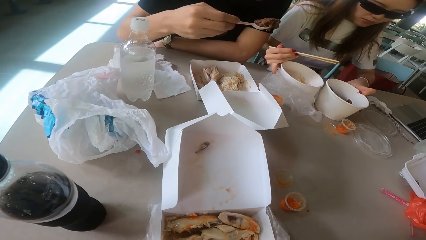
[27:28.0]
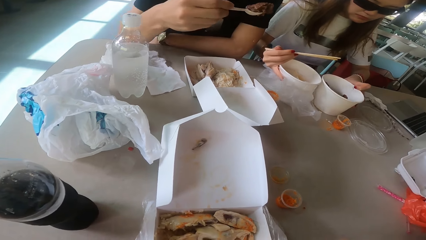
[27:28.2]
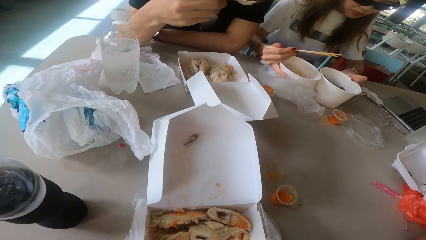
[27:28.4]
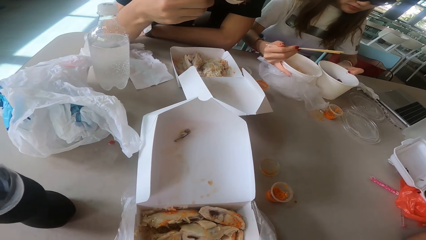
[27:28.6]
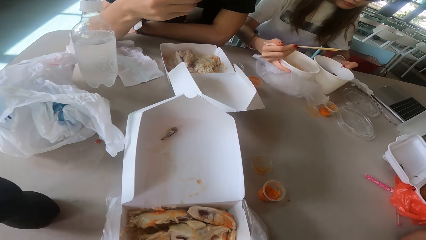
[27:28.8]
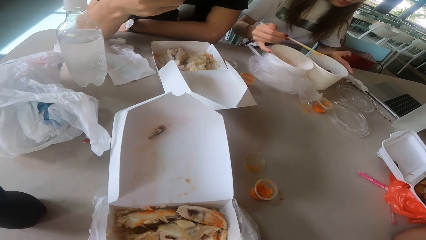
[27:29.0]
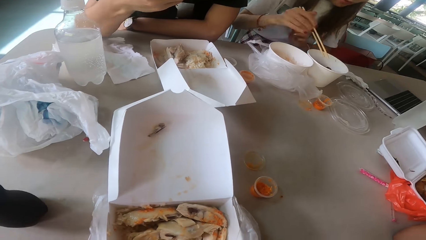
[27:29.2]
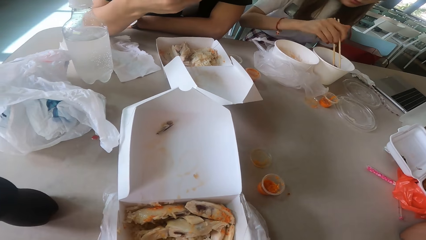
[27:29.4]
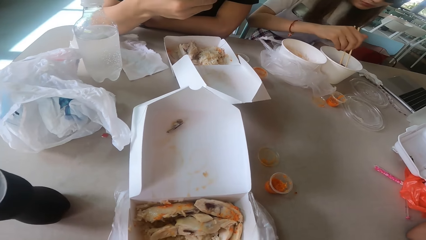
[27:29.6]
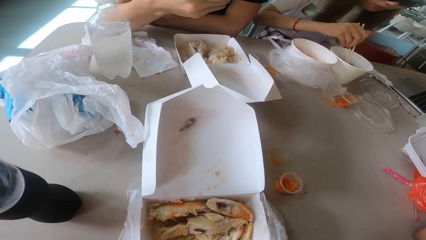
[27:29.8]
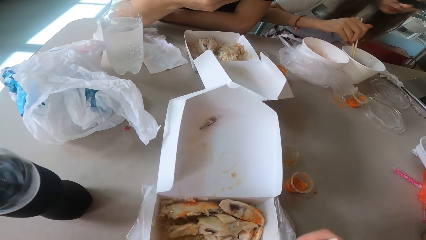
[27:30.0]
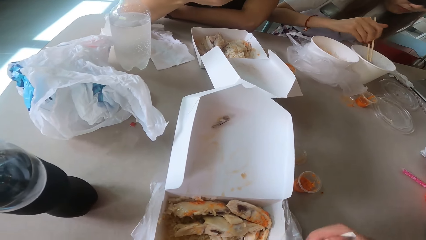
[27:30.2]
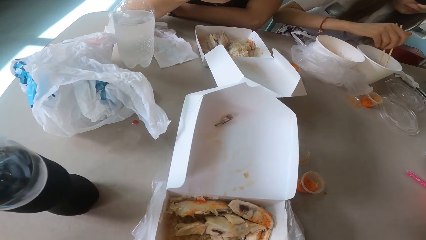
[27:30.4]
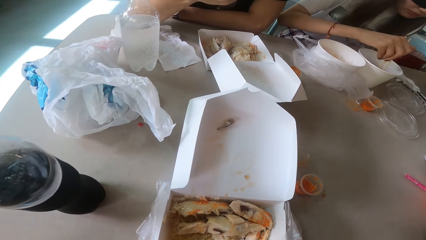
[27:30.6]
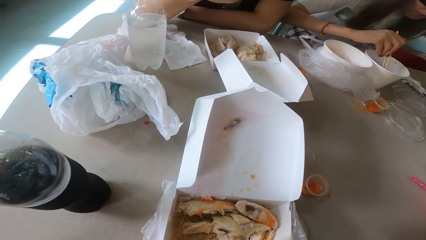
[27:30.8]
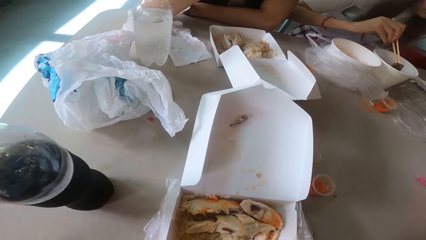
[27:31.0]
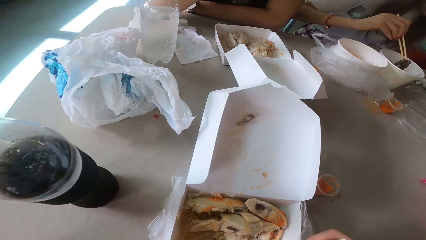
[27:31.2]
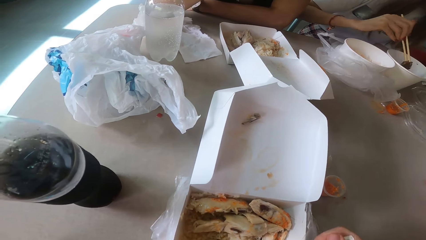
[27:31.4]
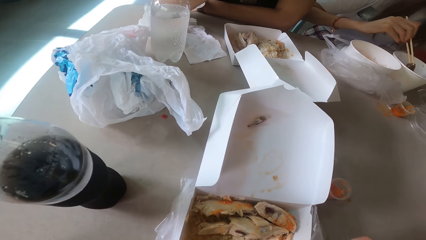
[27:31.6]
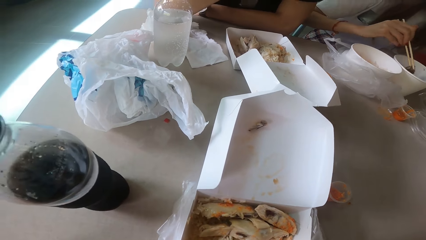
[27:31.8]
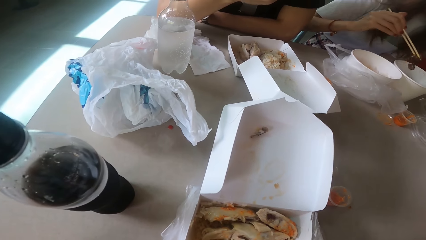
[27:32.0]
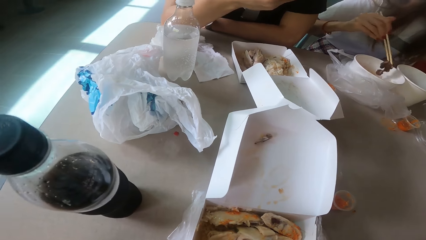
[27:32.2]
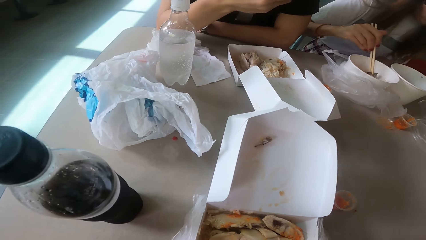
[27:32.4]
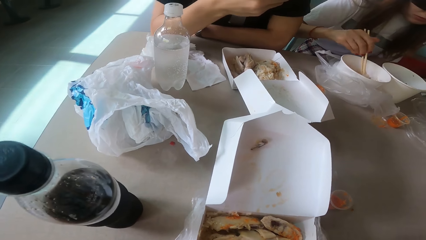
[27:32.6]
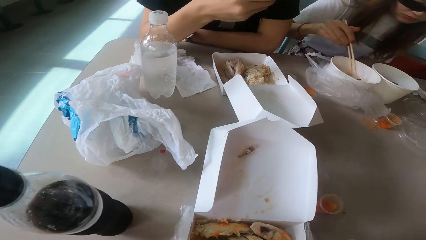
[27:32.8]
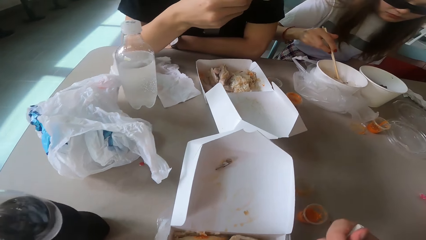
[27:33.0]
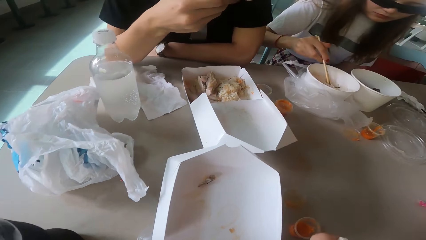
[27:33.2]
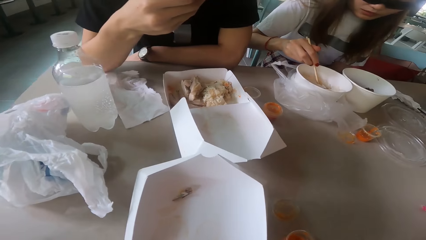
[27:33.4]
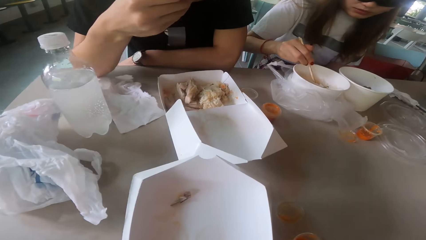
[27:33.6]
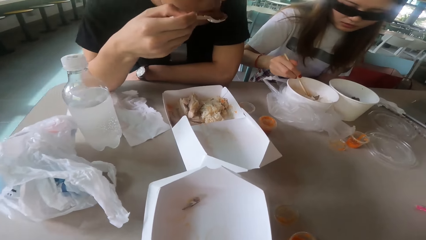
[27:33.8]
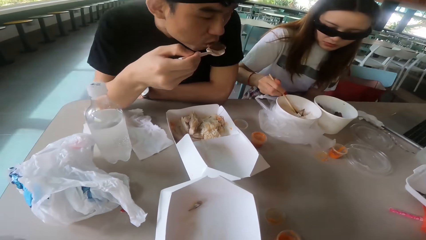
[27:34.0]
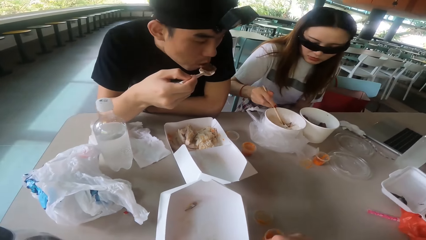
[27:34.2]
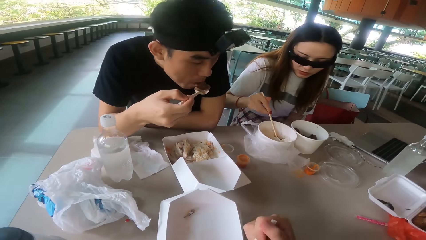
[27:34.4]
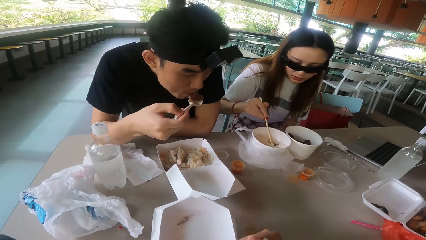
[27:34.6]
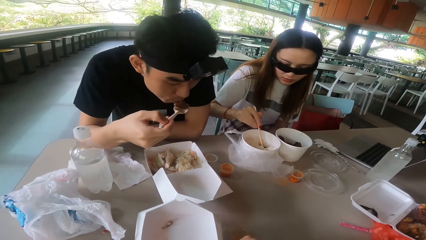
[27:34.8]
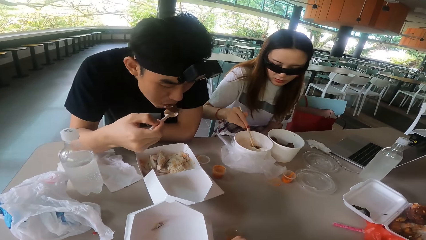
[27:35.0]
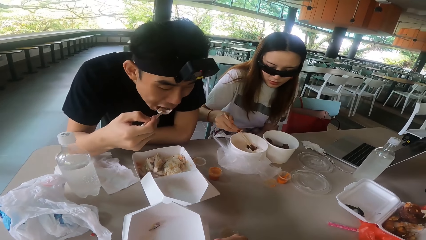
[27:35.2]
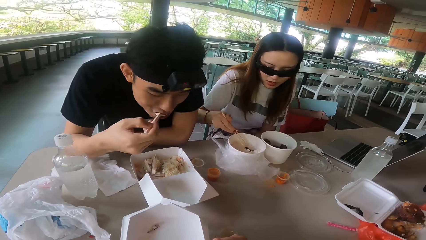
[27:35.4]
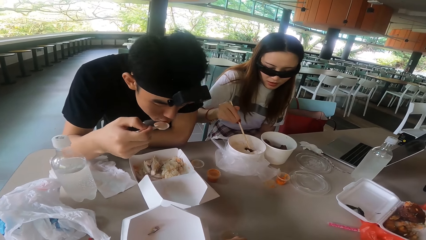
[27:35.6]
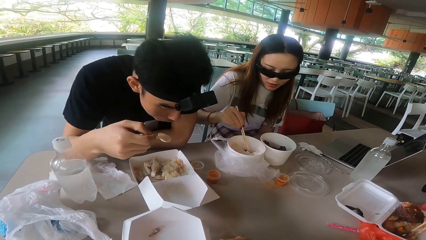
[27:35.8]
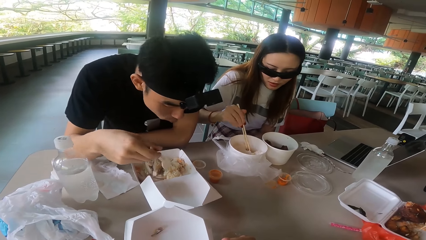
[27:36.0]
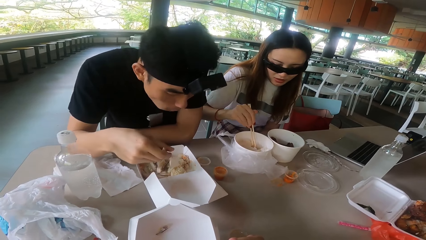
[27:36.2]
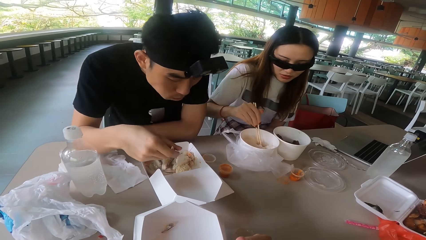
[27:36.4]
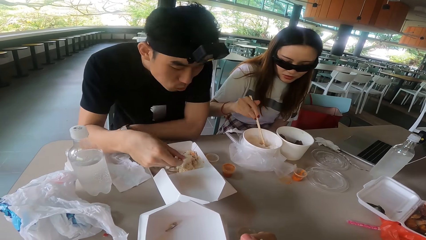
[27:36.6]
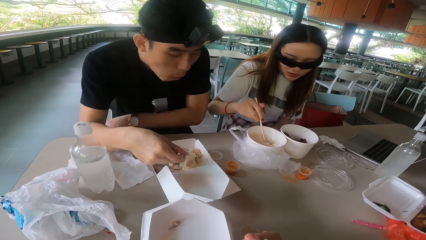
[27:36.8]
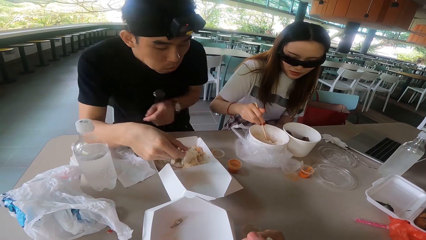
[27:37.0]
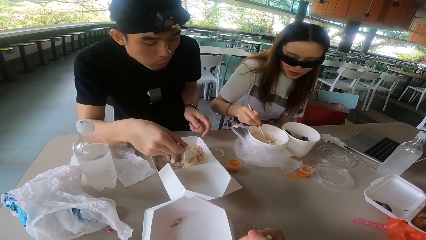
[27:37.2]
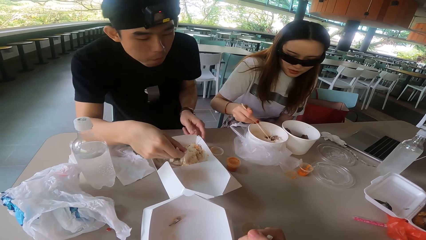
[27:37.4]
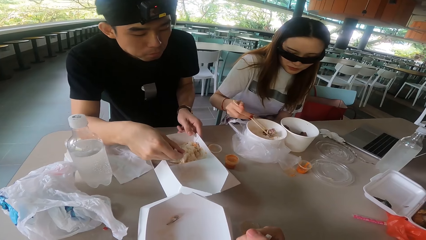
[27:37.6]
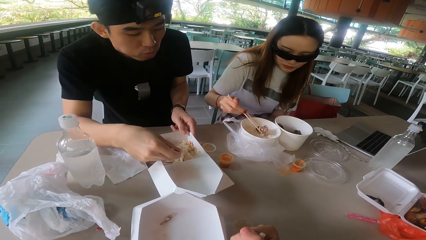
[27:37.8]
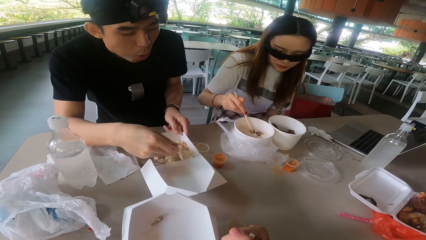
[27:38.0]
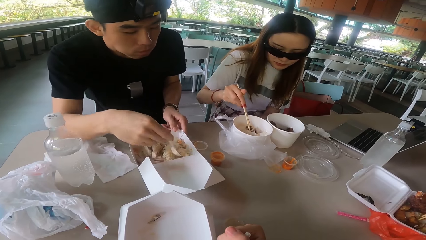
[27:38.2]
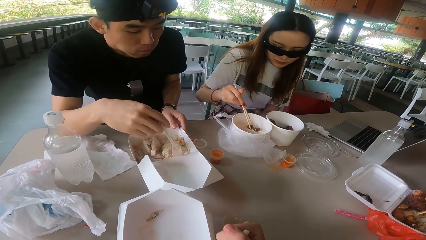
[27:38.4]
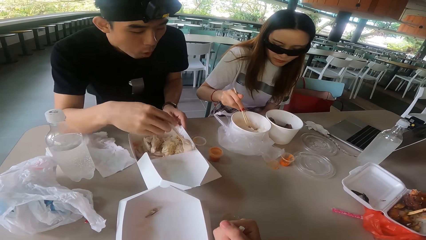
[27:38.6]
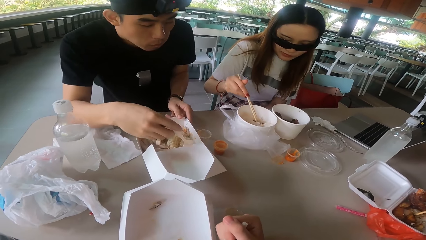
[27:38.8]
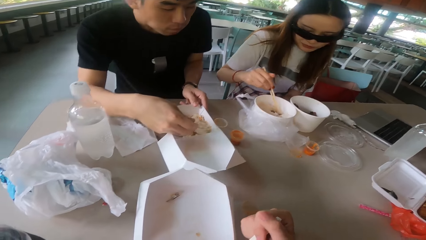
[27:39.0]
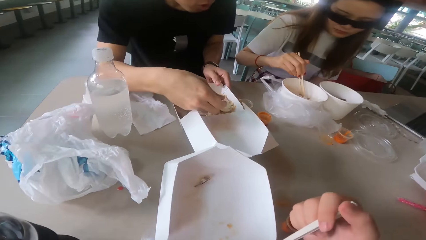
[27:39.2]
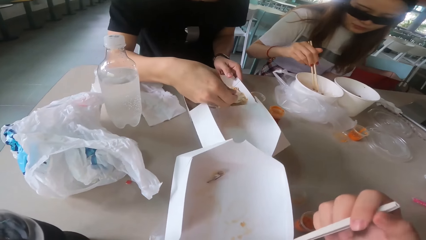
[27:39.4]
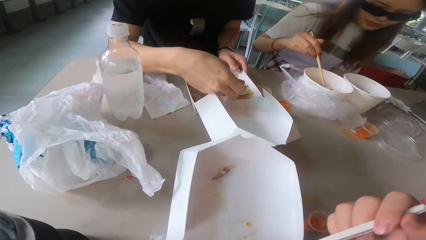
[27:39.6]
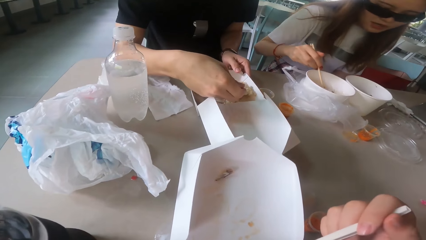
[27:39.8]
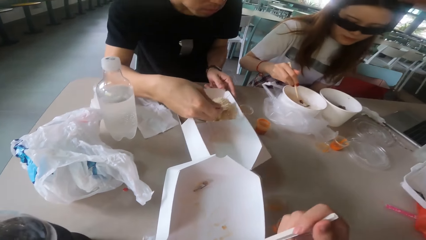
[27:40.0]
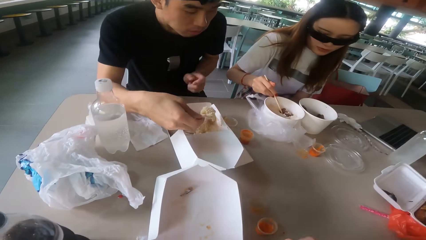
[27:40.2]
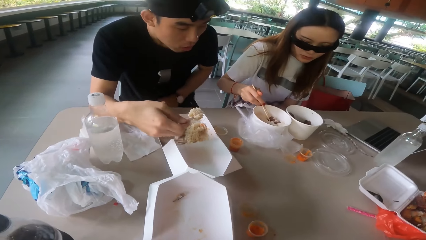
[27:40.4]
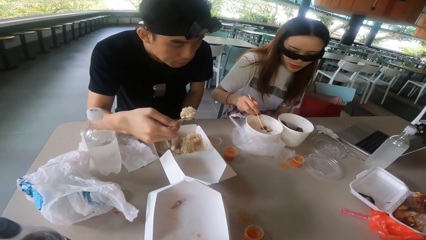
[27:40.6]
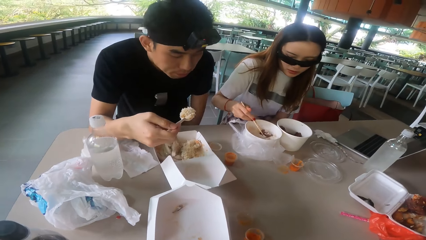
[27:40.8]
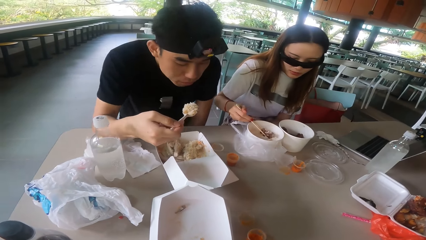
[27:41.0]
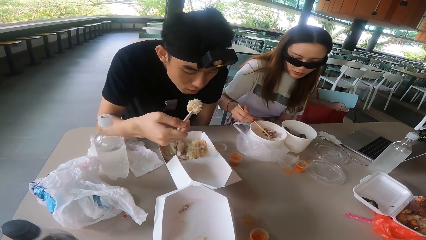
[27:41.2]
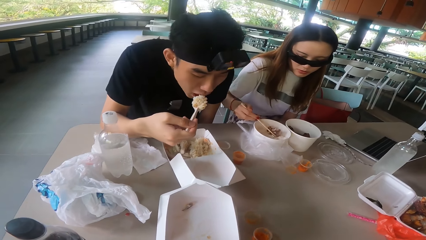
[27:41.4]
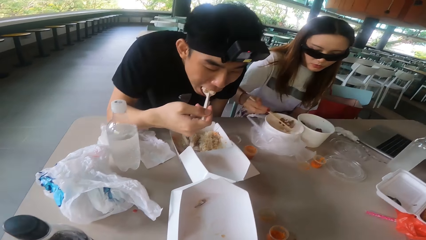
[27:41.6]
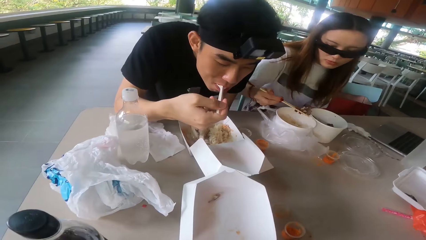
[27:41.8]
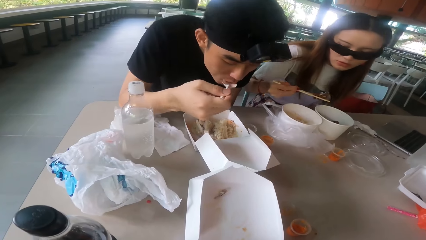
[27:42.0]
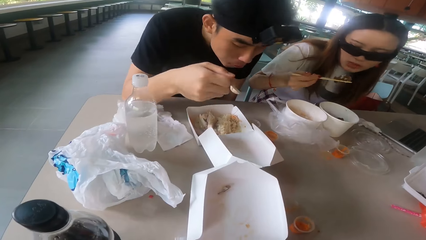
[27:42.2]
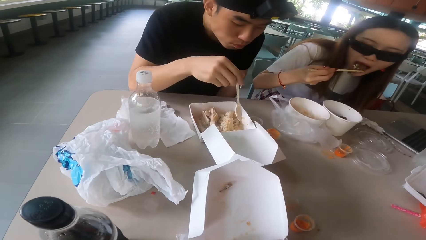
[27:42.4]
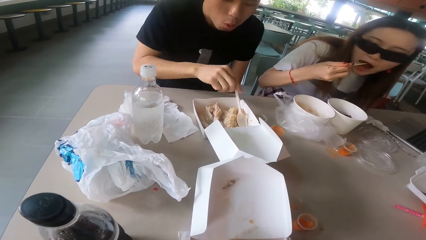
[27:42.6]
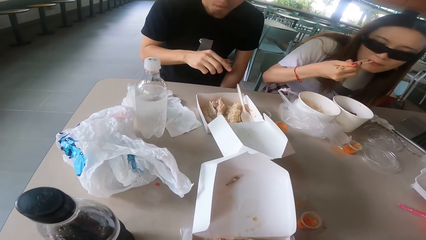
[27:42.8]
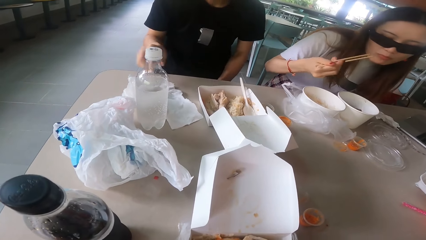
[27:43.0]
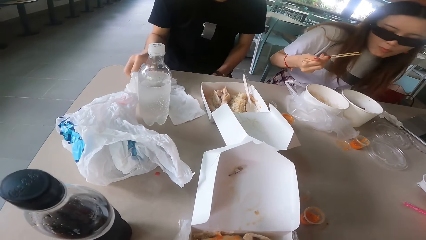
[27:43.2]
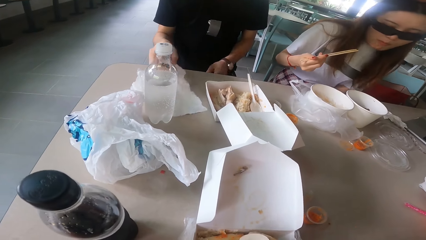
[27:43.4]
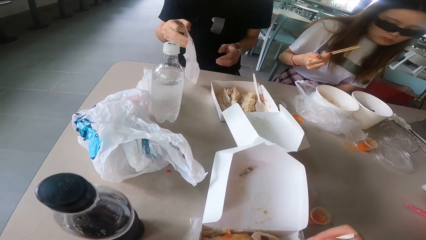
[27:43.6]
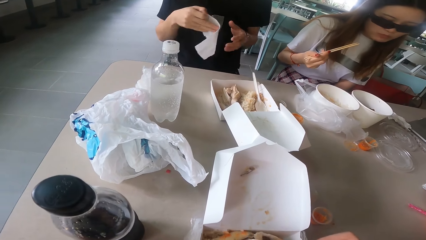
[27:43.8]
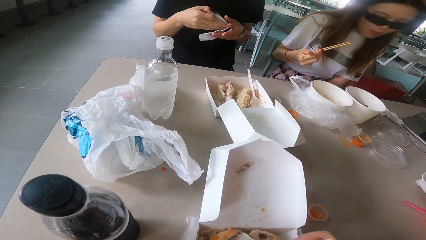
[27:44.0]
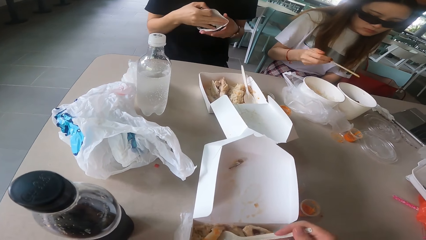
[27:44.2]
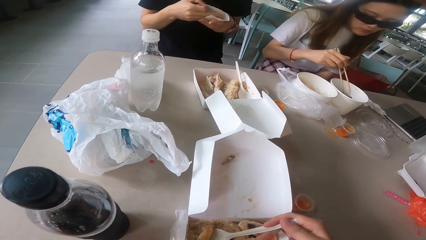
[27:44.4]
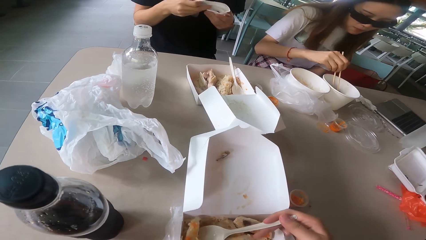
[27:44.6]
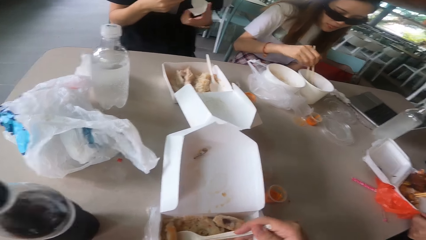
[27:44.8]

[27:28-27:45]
A person pulls her food towards her. Another person eats a piece of meat. The first person takes a piece of meat with her chopsticks, puts the piece of meat in a dish, and rolls the piece of meat with her chopsticks. The other person scoops rice with a spoon. The camera wearer scoops food with a spoon. The other person eats the rice with the spoon. The first person touches the piece of meat with her chopsticks. The other person puts the spoon on the food. The first person touches the piece of meat with her chopsticks, takes the piece of meat with her chopsticks, and eats the piece of meat with her chopsticks. The other person takes a serviette on the table.
